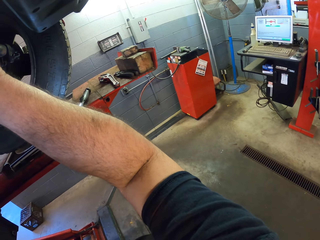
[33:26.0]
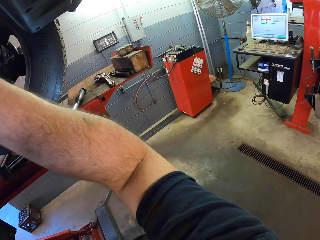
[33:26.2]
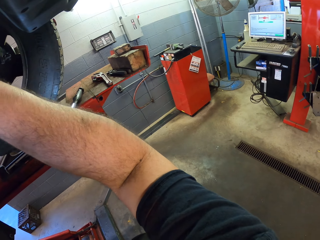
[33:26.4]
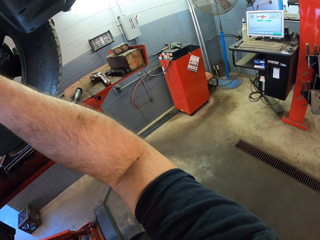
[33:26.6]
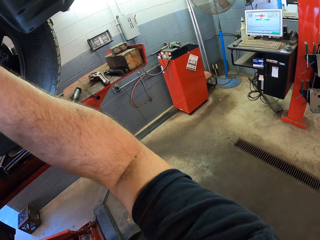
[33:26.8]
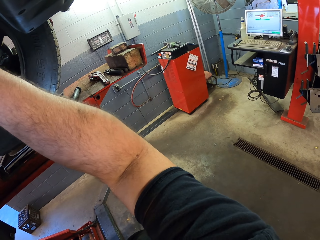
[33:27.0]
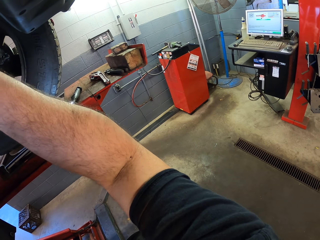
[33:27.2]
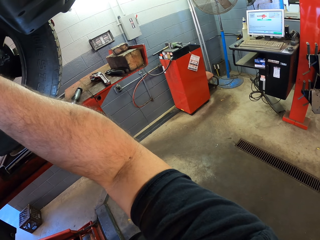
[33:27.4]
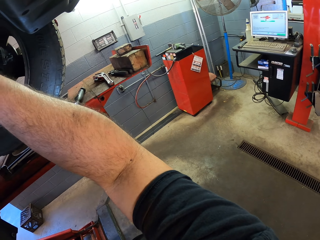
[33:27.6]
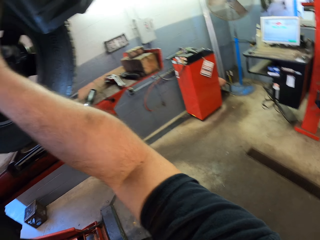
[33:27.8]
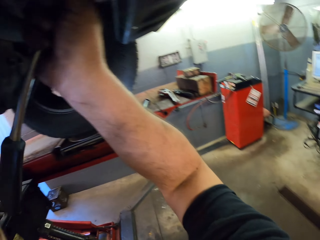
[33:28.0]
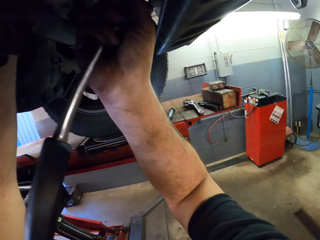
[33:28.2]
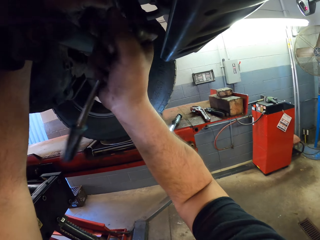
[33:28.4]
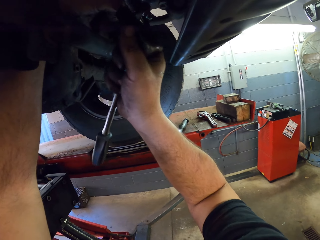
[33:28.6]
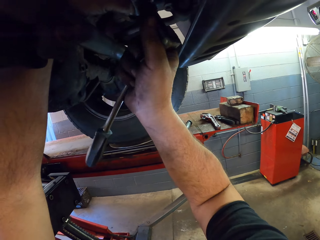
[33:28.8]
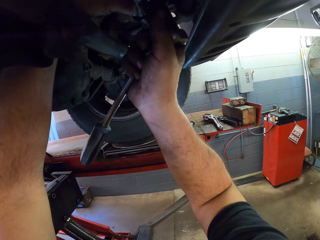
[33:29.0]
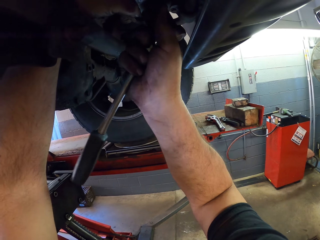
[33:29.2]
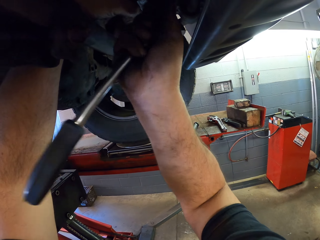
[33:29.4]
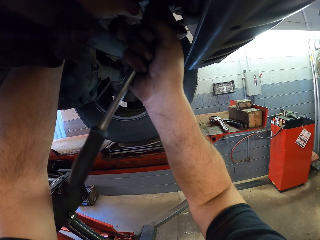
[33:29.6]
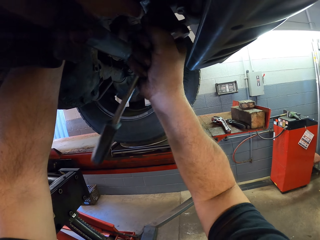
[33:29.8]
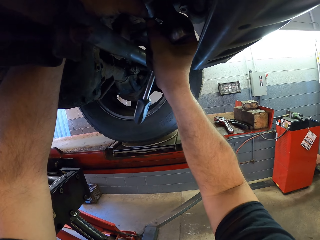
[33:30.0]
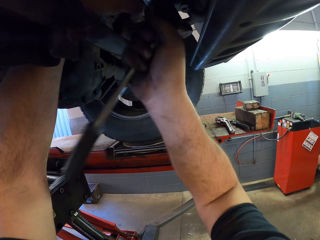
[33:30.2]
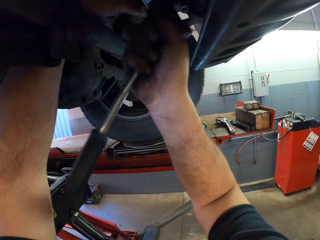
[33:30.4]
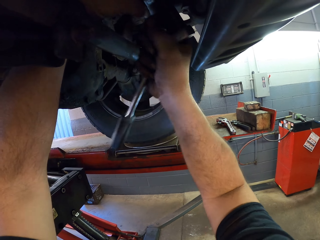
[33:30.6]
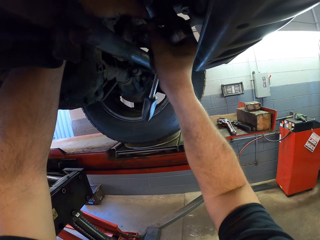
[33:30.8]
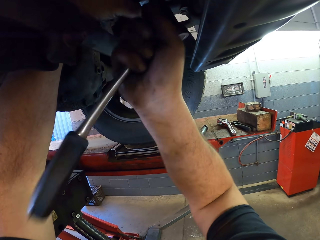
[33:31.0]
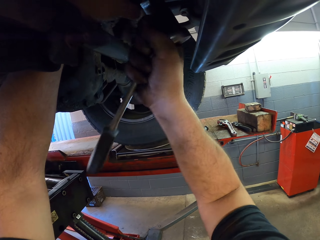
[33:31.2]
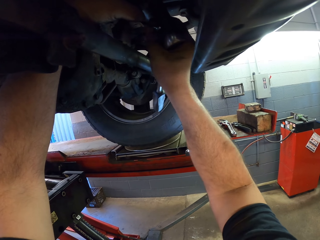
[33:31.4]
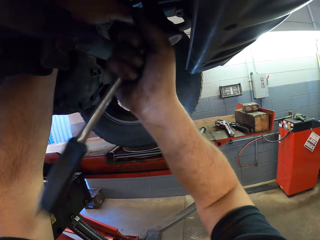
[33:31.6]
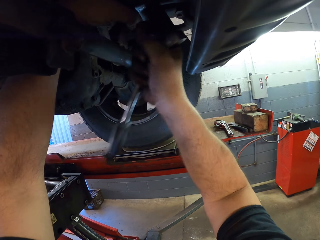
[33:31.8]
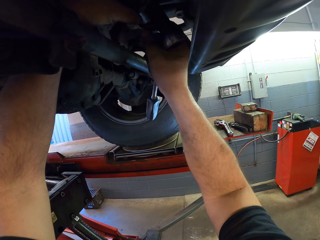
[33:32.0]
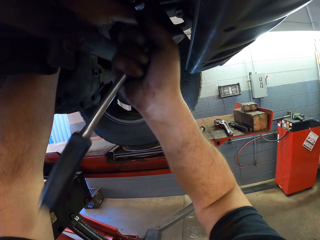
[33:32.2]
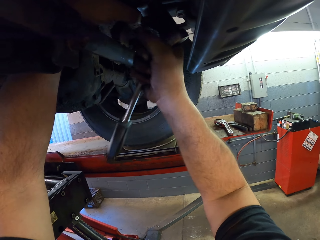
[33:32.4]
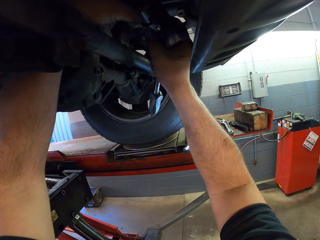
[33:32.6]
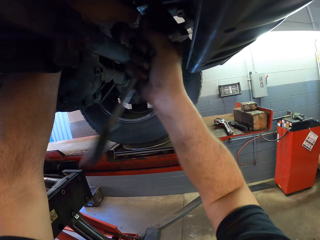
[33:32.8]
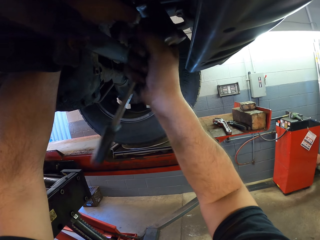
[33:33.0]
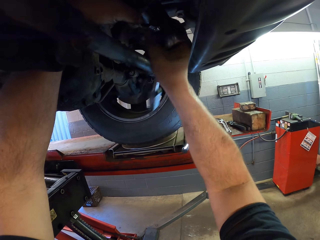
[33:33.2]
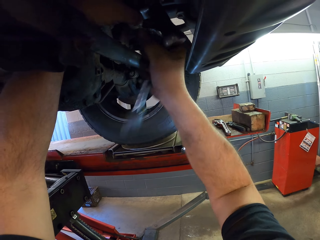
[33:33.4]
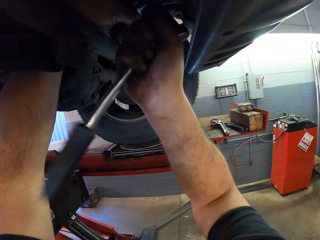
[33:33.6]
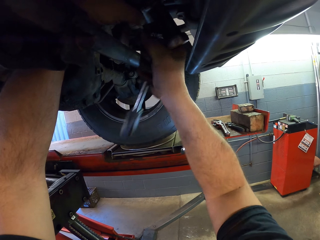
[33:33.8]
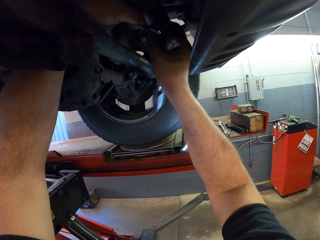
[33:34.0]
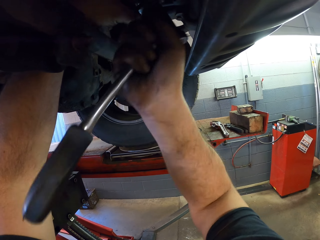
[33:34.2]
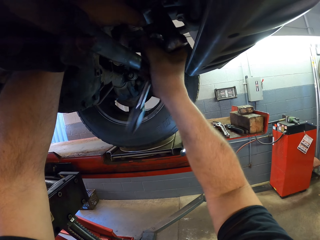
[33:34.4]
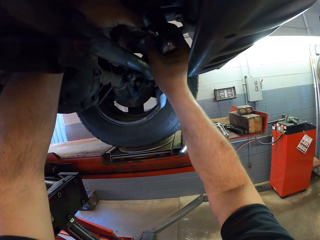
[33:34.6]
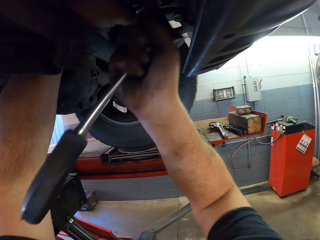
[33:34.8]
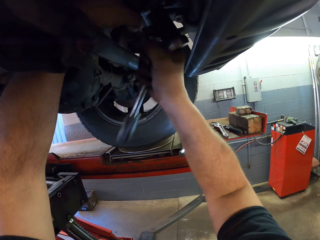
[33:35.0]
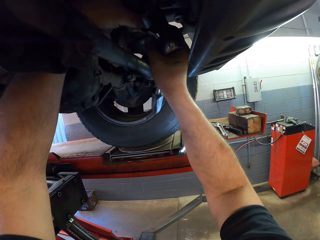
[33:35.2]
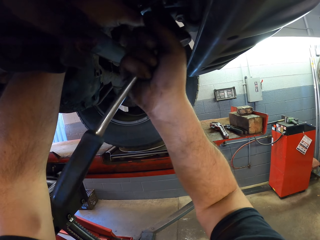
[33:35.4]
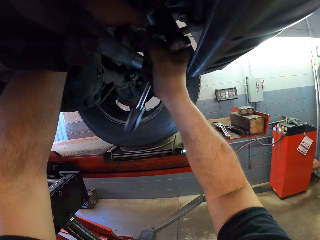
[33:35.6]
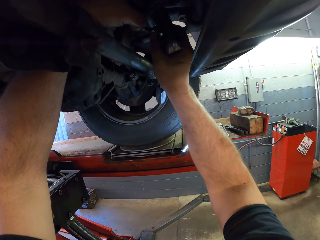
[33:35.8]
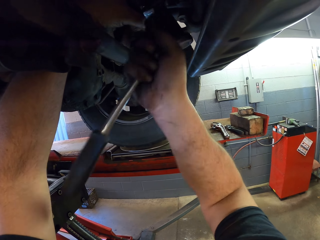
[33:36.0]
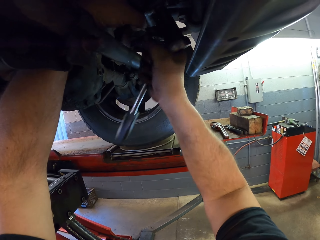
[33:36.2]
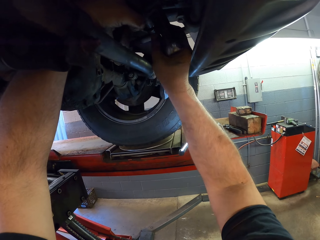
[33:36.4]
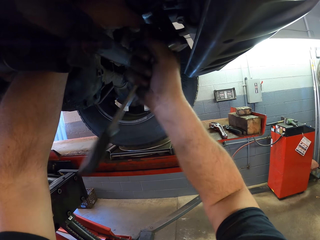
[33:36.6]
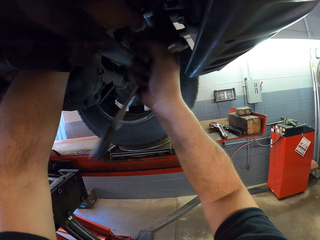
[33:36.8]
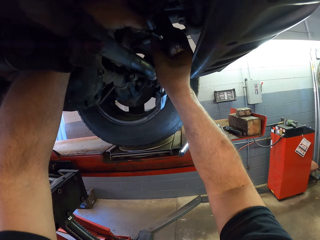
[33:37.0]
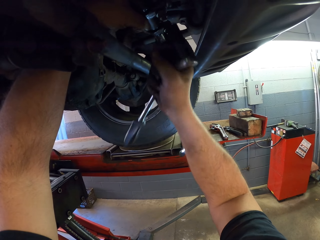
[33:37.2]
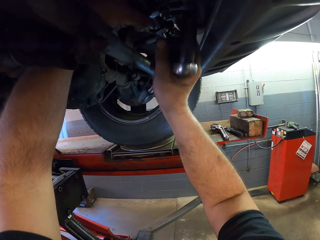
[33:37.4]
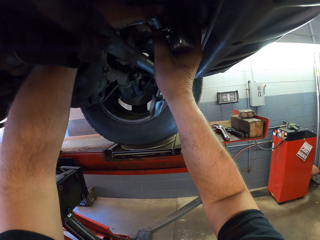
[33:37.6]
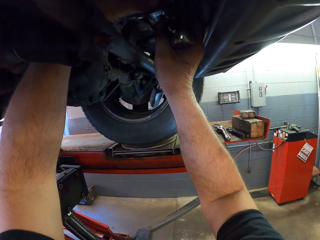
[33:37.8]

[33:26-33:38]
The camera wearer interacts with a man. They look under the car.

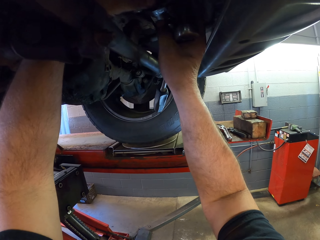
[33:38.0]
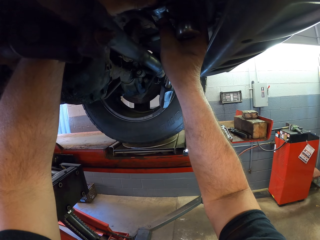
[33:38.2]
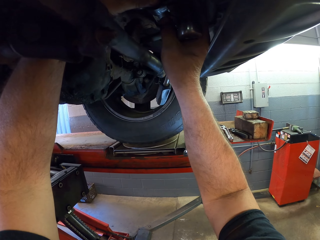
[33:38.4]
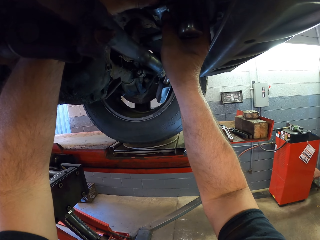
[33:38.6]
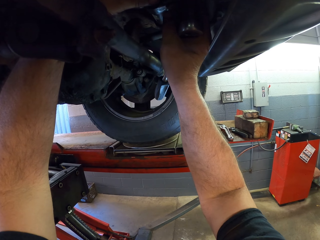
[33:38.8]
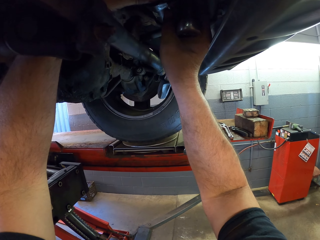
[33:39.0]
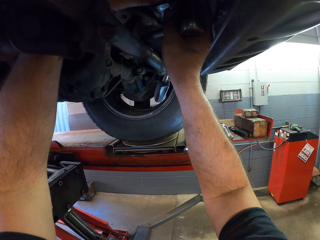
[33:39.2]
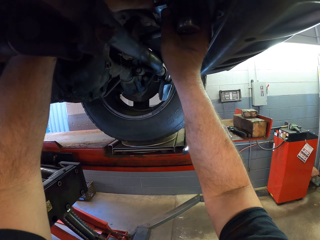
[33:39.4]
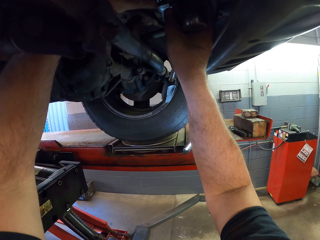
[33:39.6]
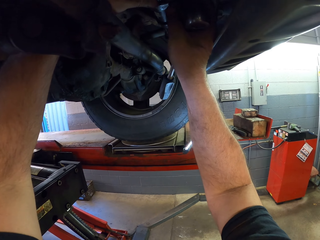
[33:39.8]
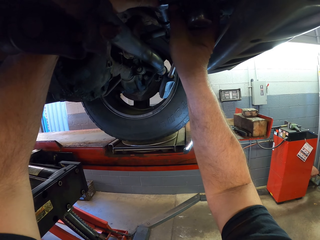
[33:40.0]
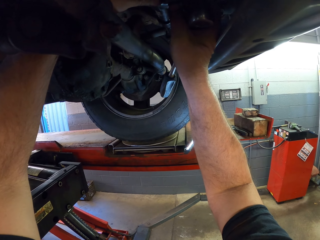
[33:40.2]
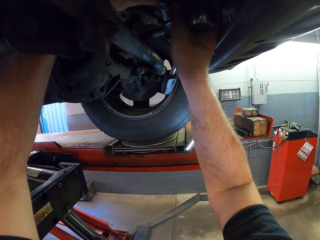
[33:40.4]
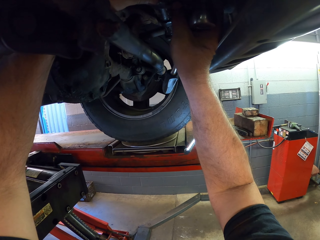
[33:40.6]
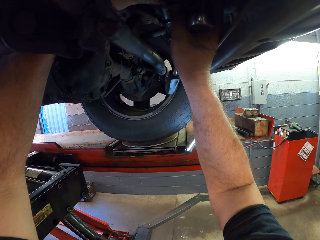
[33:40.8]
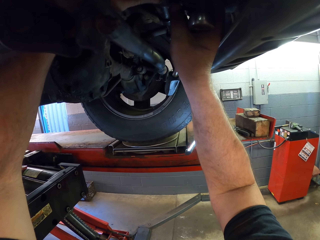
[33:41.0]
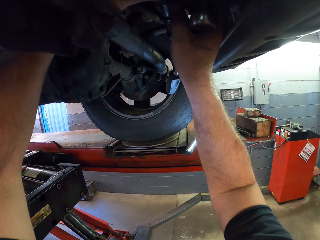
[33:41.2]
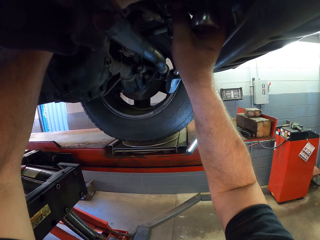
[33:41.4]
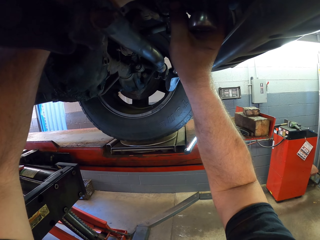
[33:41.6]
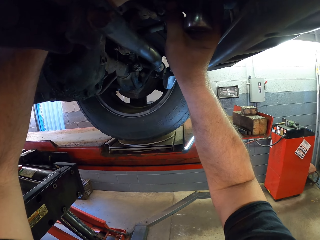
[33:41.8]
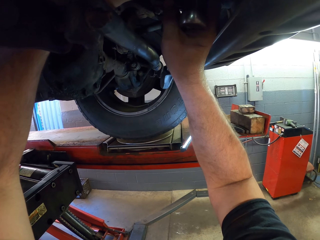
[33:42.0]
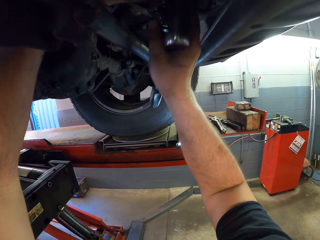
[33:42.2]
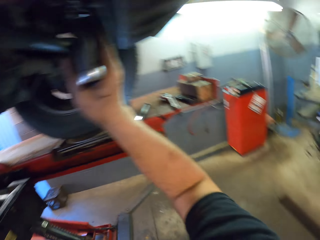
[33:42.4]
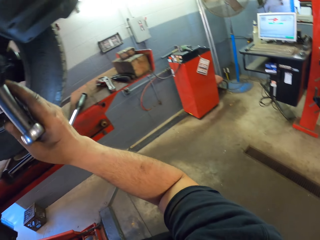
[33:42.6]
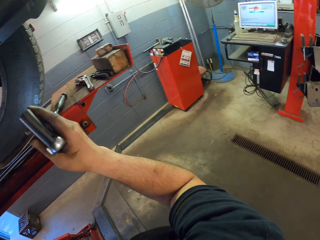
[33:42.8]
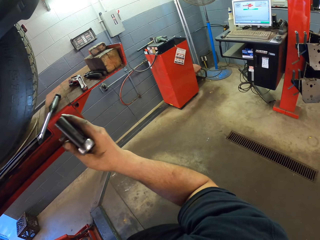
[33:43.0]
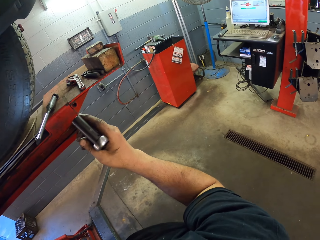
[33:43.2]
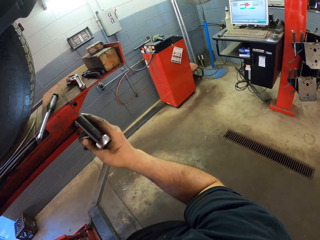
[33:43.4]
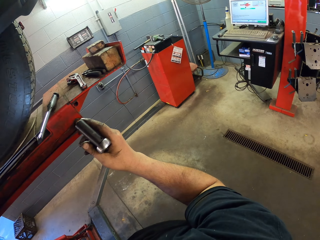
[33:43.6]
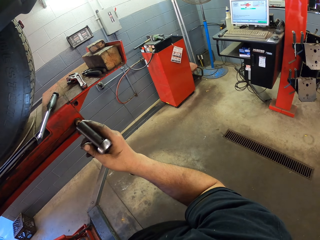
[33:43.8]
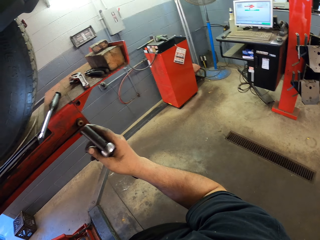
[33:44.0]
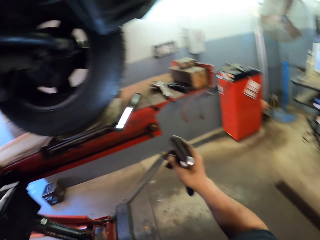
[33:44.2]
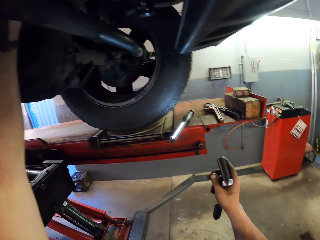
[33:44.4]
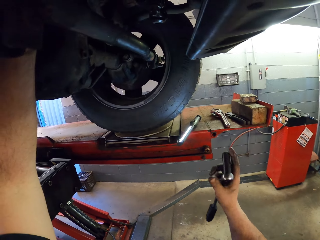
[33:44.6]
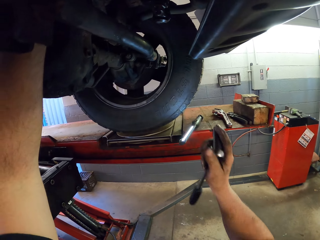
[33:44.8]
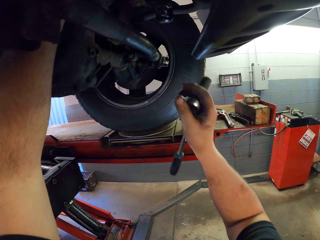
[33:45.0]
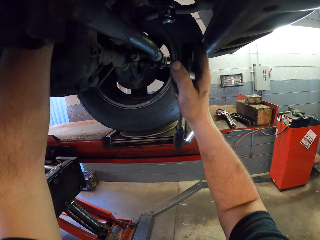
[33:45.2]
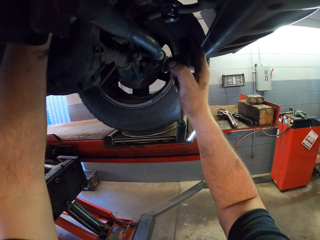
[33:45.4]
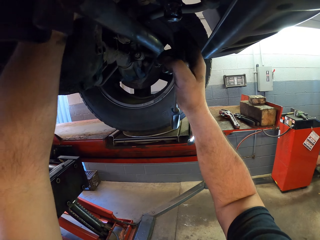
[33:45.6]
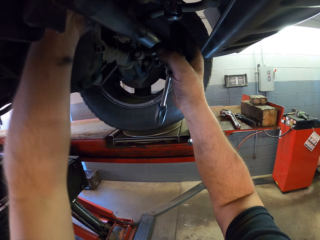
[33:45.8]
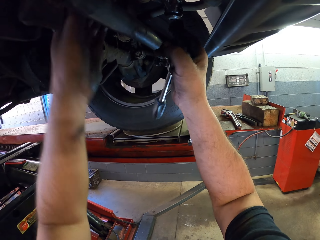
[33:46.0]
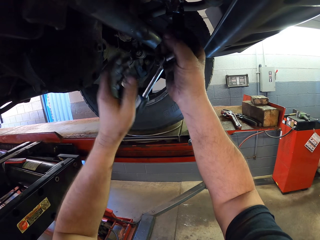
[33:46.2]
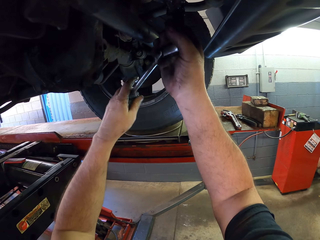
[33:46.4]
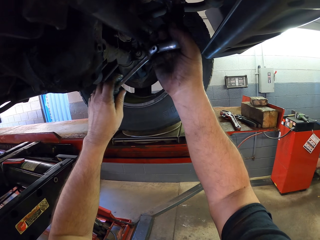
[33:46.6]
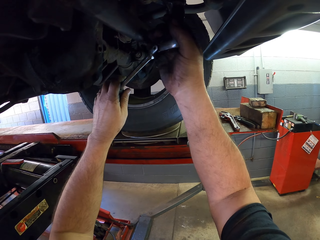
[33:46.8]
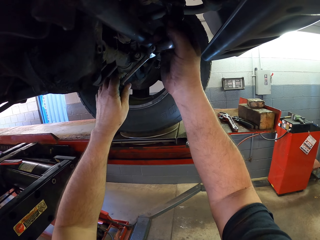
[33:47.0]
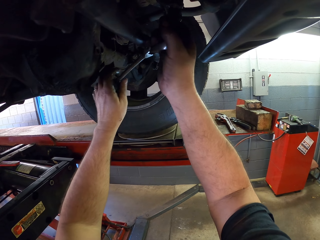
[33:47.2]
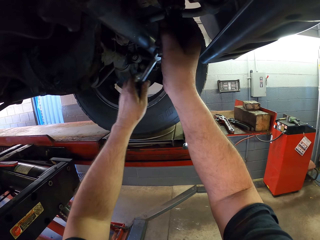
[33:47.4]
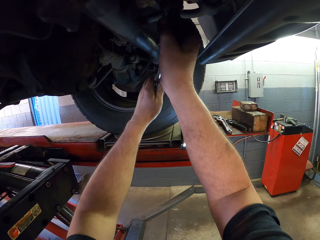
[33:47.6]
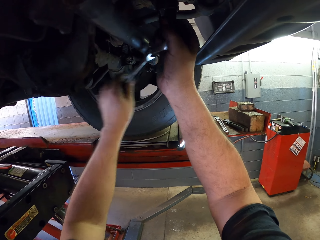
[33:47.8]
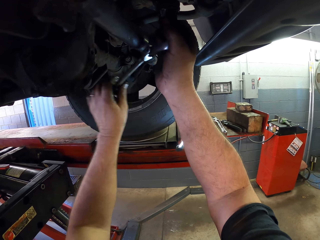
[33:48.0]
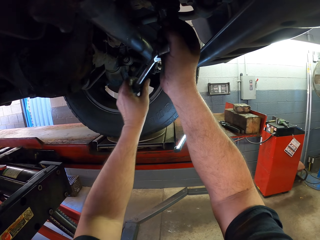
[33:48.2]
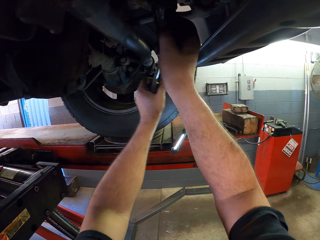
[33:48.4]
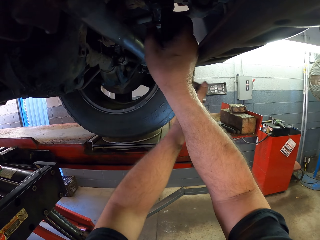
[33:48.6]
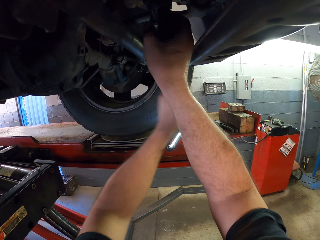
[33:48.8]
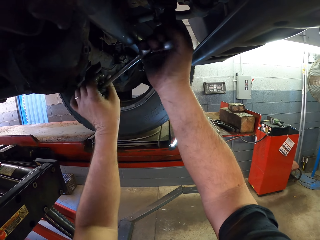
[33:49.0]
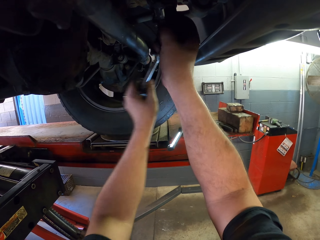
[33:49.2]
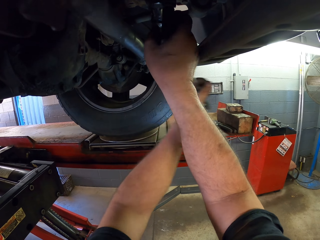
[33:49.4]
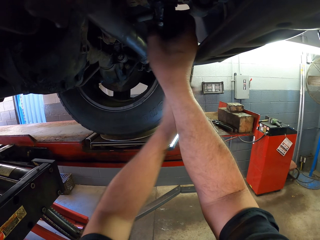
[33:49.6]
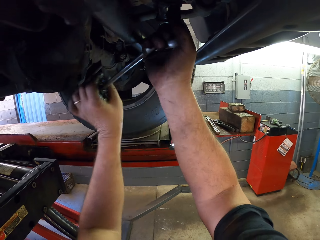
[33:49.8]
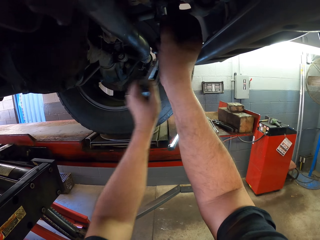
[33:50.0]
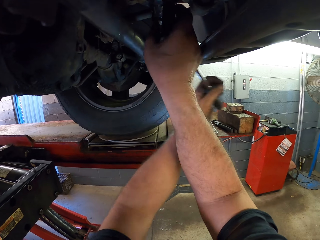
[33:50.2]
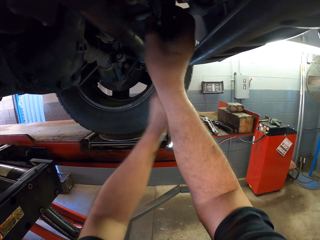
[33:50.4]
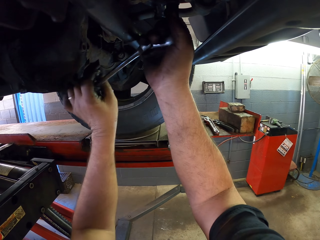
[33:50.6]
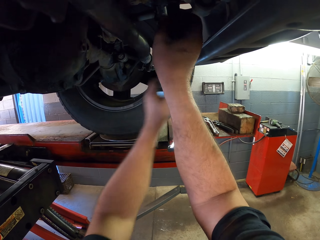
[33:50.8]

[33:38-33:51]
The camera wearer interacts with a man. They hold the scaffolding spanner. They look under the car. They fix the wheel hub spare part. They tighten bolts with the torque wrench.
